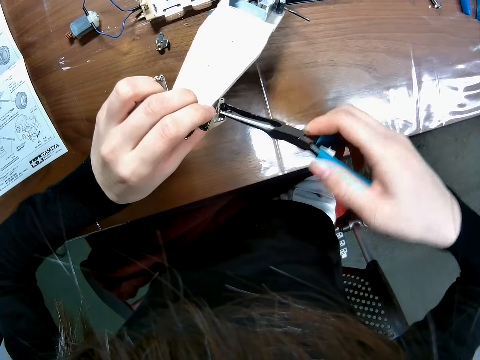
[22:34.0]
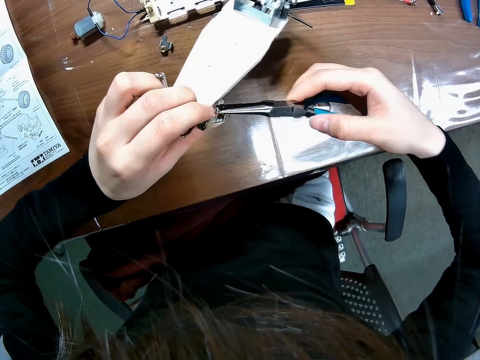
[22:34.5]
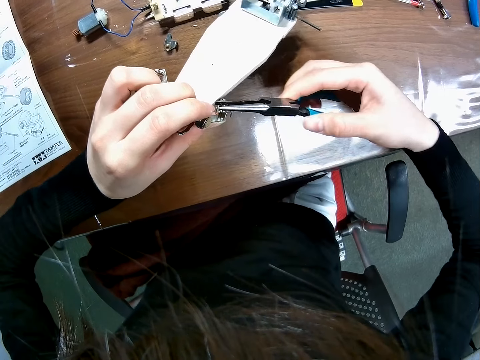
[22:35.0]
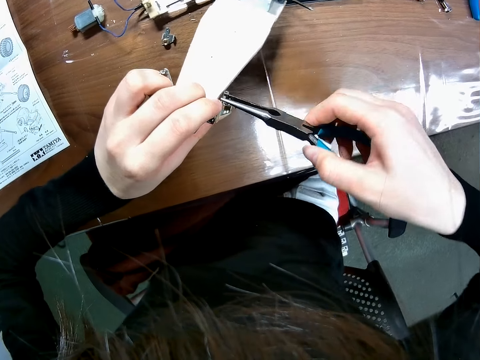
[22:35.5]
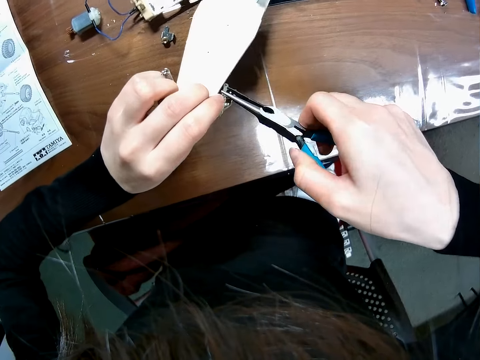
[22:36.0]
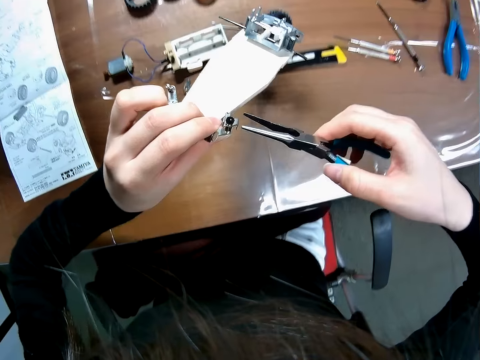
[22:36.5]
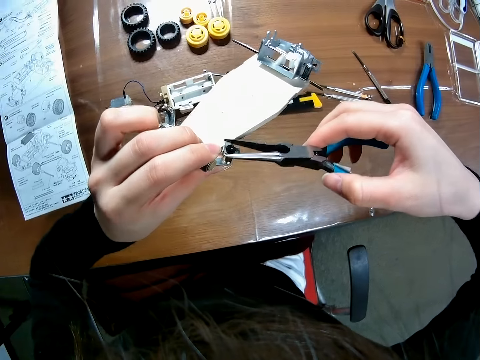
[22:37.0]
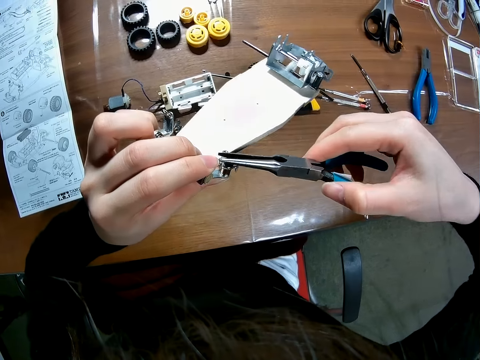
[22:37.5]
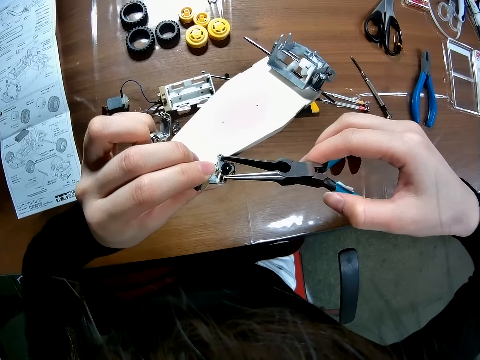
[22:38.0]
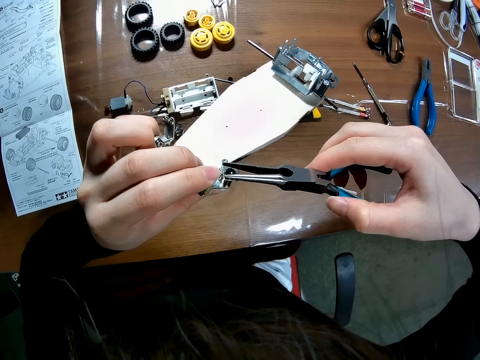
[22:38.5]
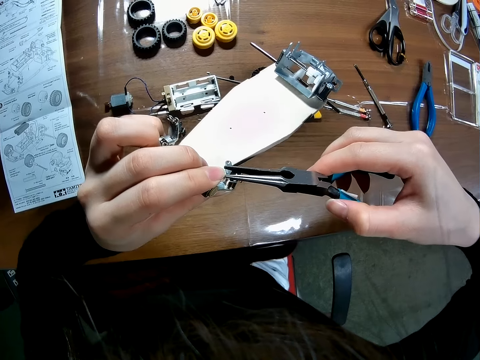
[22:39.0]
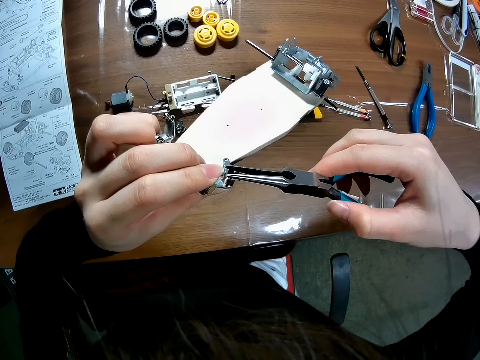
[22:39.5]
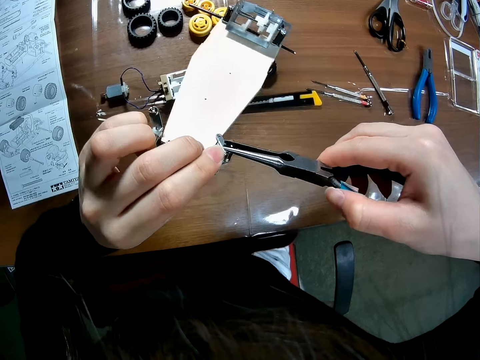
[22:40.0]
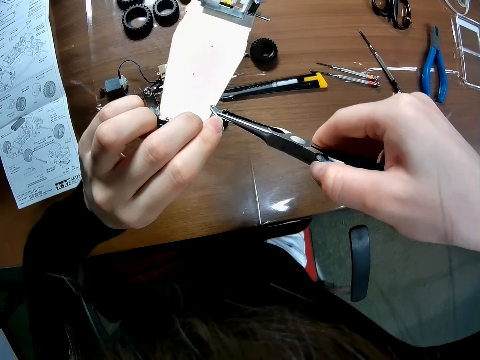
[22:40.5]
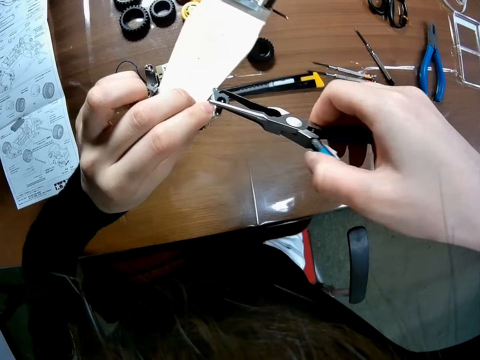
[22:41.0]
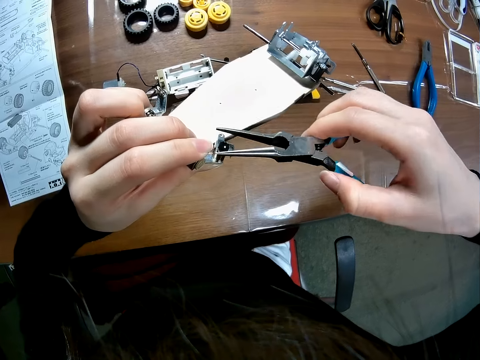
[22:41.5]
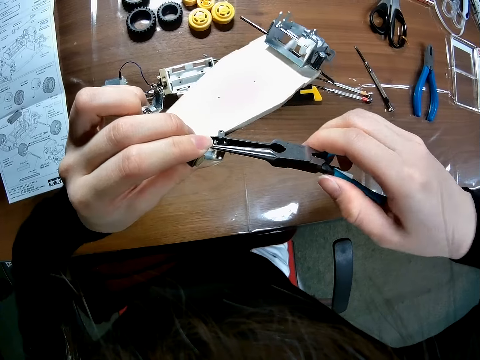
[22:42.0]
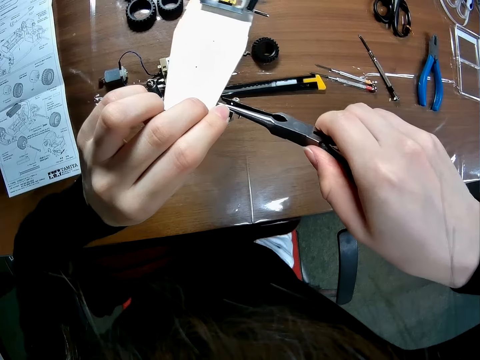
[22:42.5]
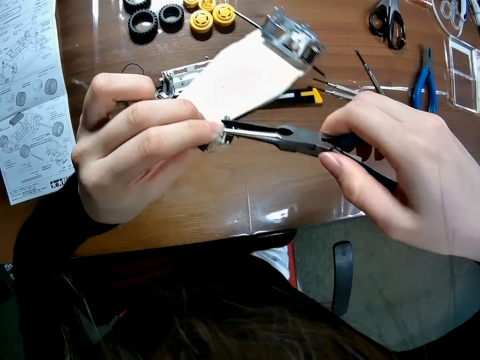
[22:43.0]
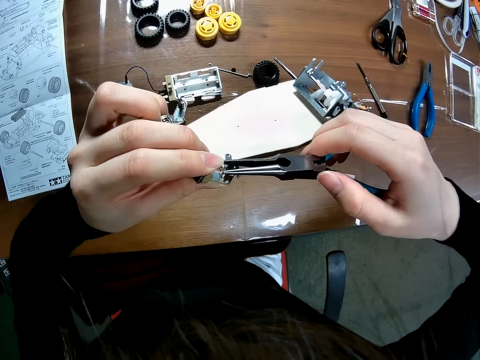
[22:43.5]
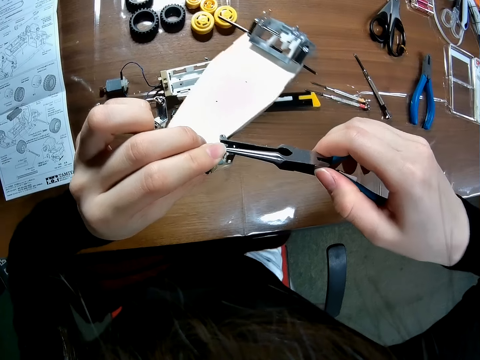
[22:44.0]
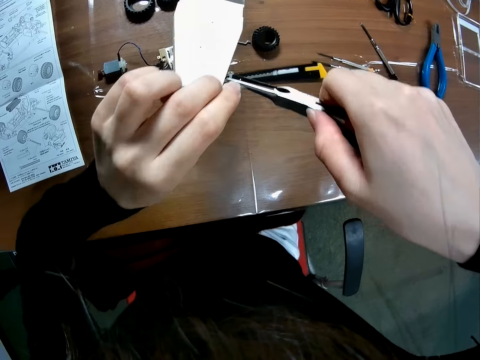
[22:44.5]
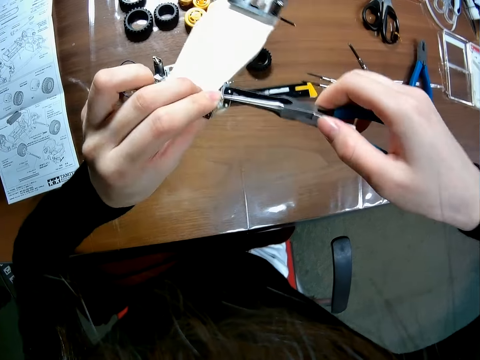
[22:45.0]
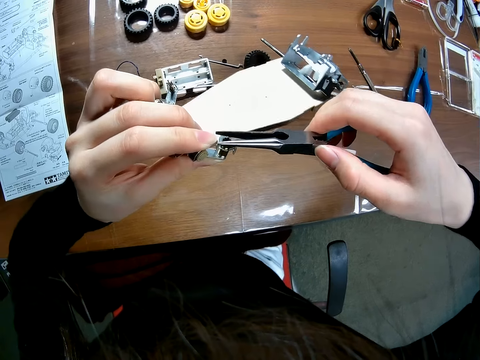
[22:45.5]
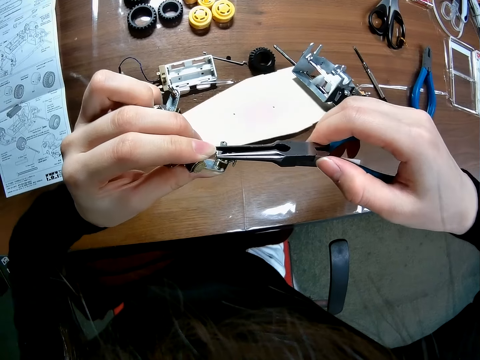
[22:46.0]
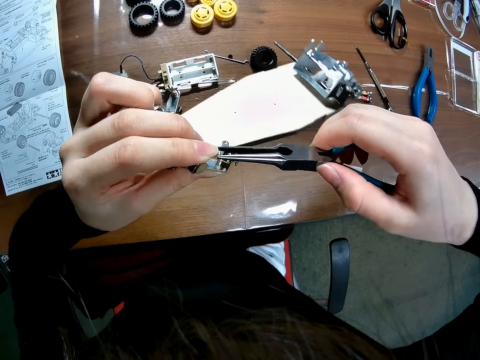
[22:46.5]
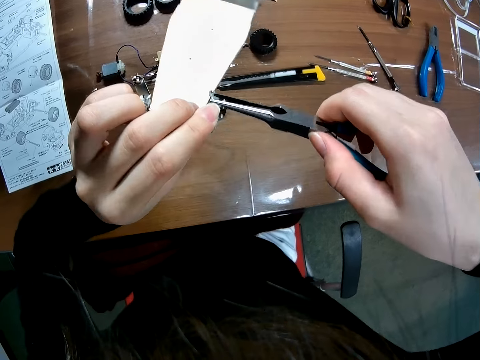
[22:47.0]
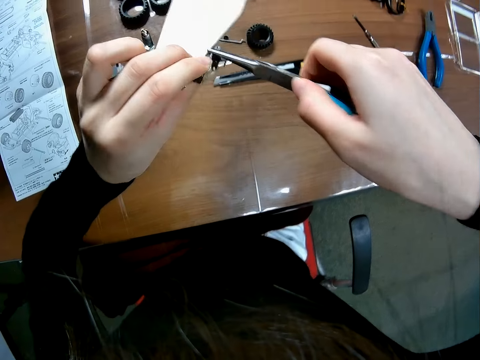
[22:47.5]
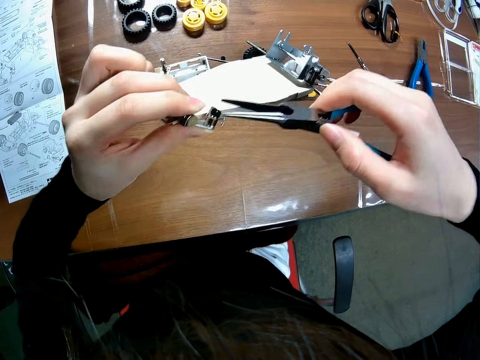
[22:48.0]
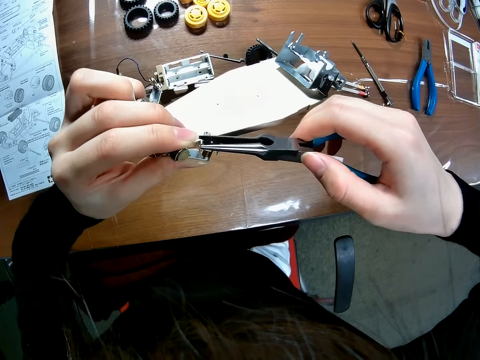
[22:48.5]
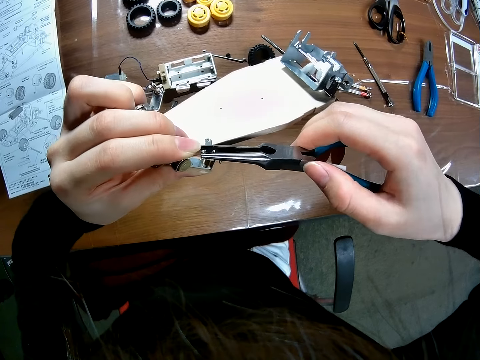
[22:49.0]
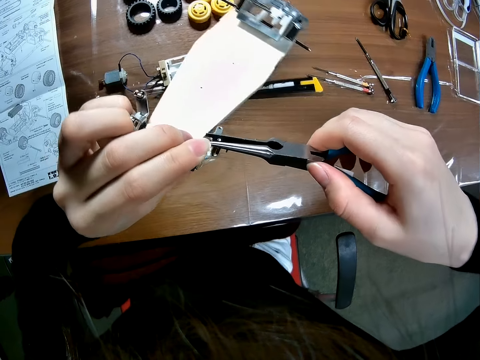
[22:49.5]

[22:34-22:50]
The camera wearer lifts up the frame of the toy car from the table with her left hand. She tightens the black screw with the pliers. She tightens a bolt onto the buggy car chassis.

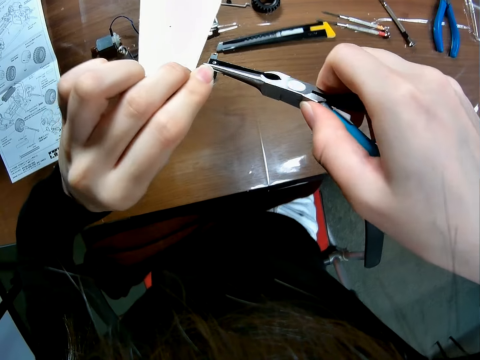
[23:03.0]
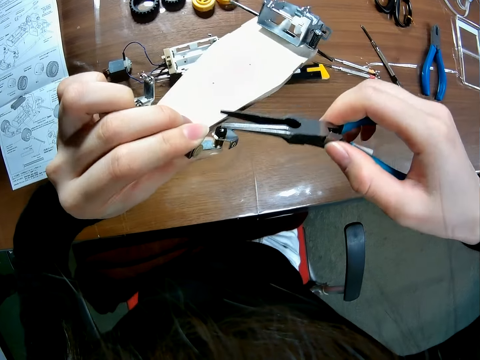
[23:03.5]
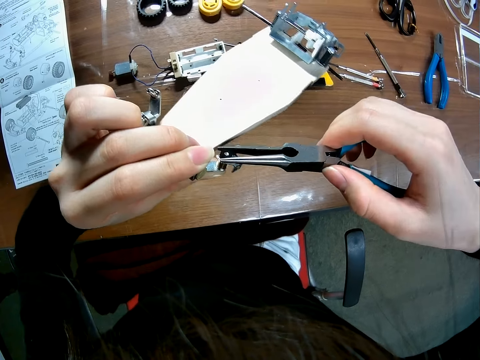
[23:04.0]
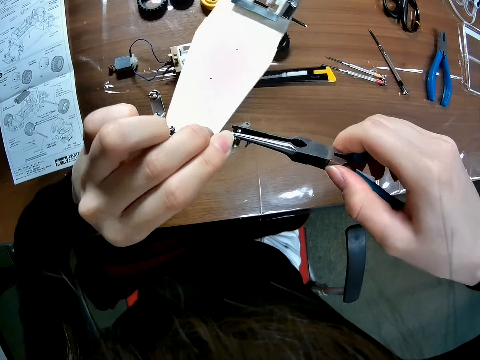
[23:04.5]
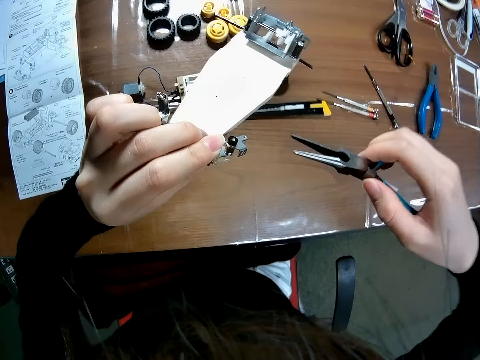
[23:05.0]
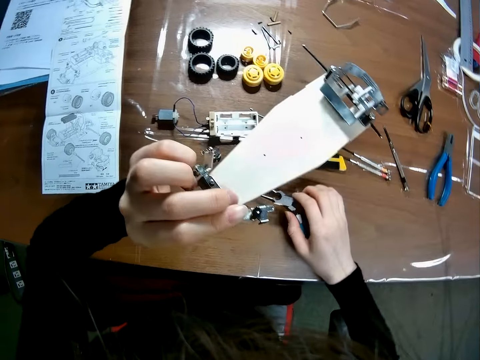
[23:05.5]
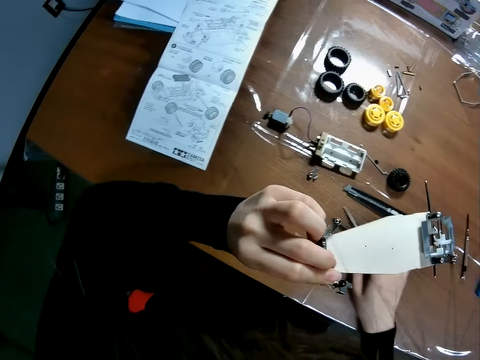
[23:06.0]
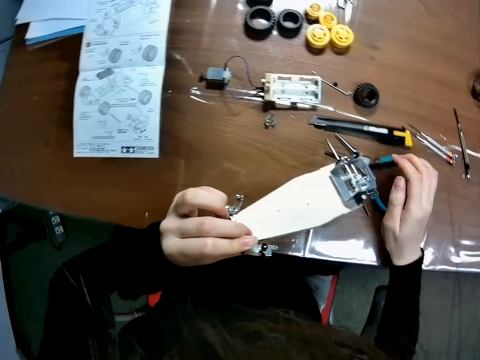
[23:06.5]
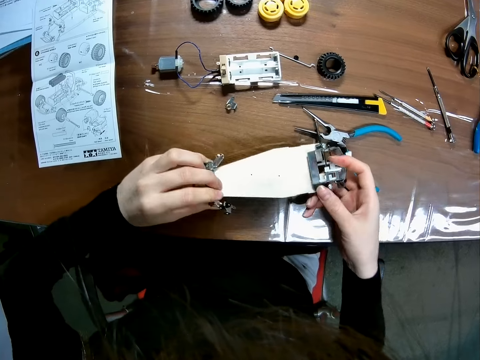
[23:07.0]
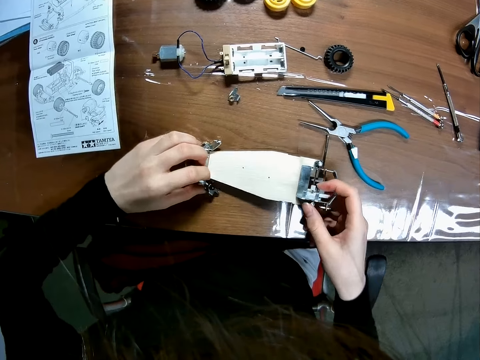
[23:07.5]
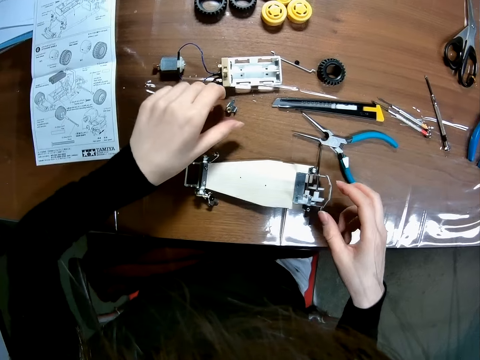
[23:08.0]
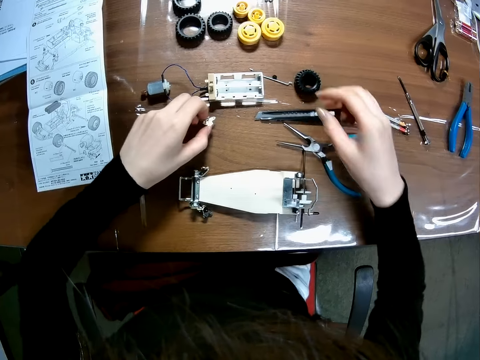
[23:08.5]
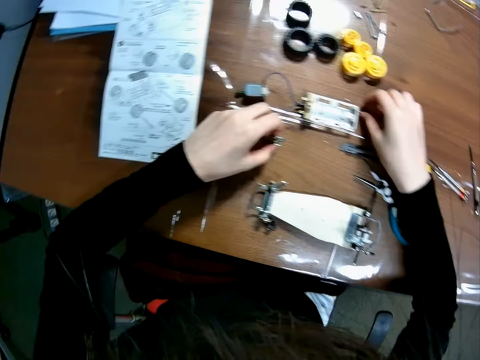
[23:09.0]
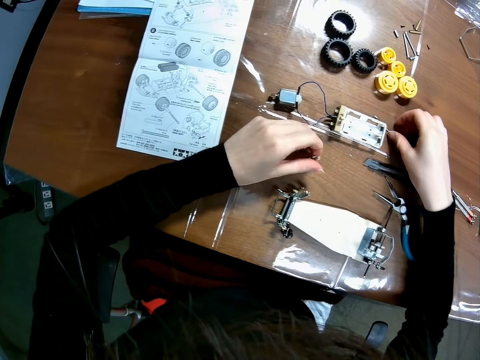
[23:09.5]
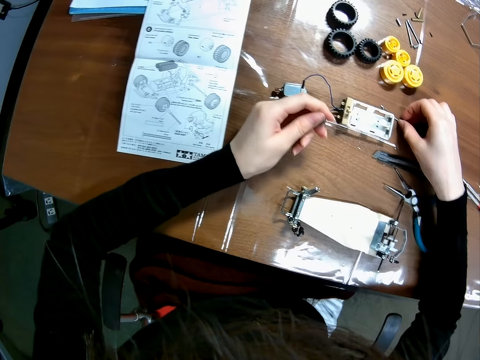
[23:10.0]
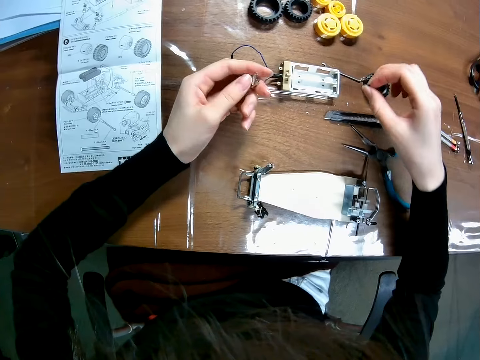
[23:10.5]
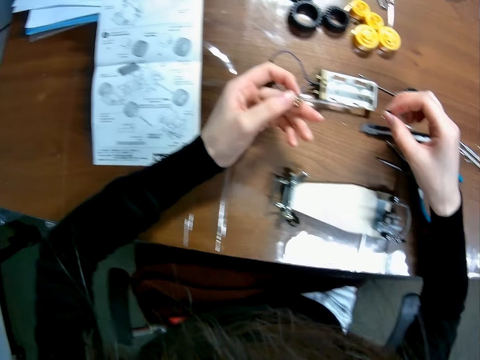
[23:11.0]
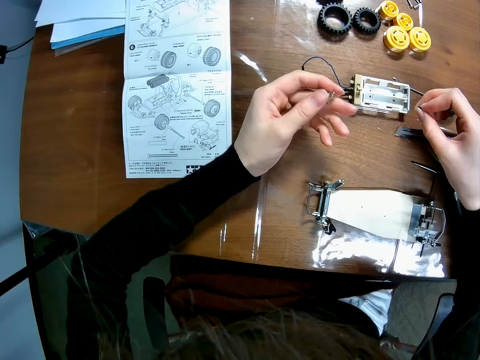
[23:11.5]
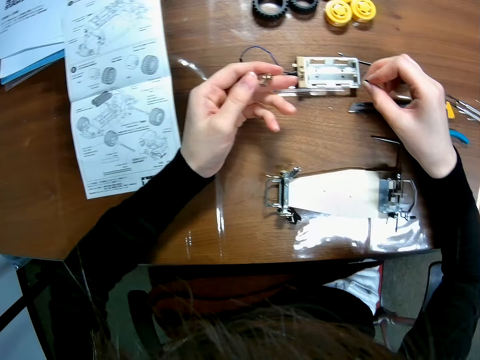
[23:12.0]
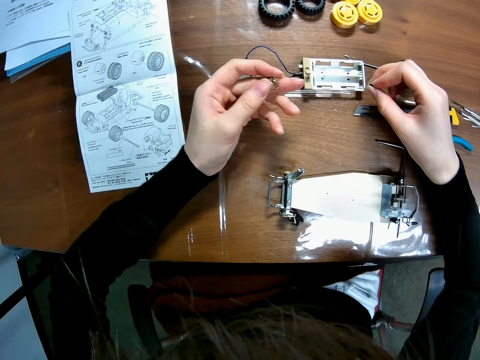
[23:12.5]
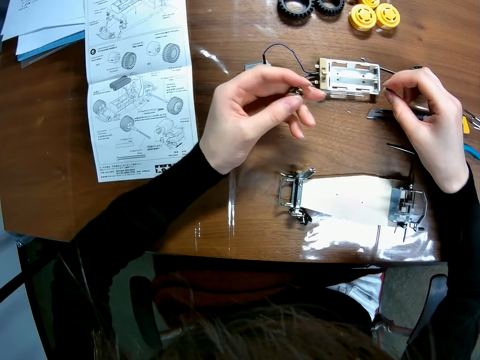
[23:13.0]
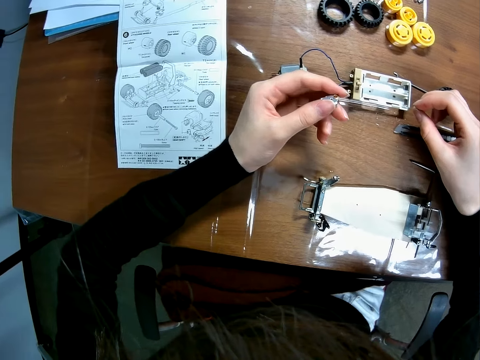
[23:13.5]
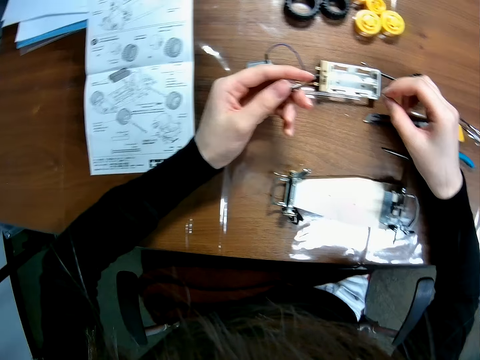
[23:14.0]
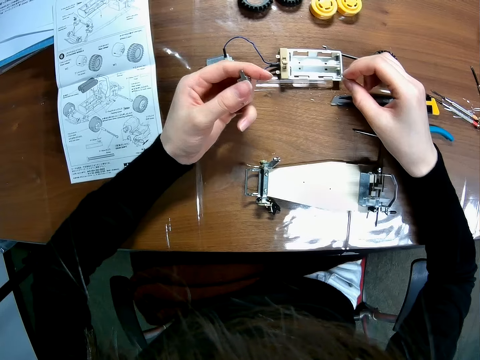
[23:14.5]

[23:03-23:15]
The camera wearer places the needle nose pliers on the table. They drop the device. They hold a buggy car chassis. They grab spares of the buggy car chassis. They pick up a nut.
